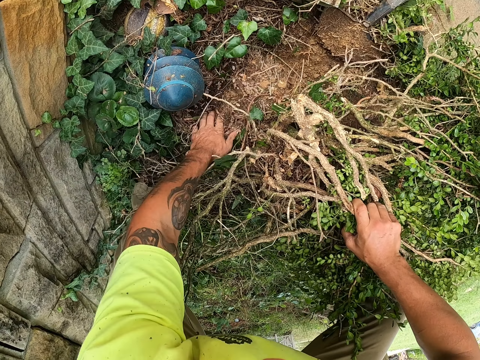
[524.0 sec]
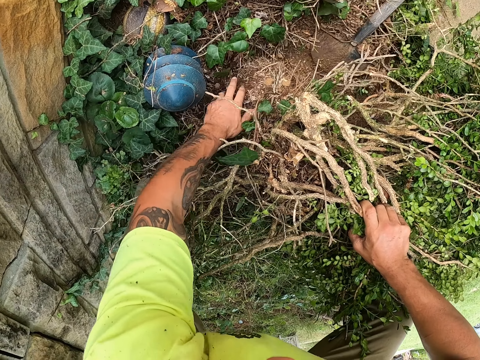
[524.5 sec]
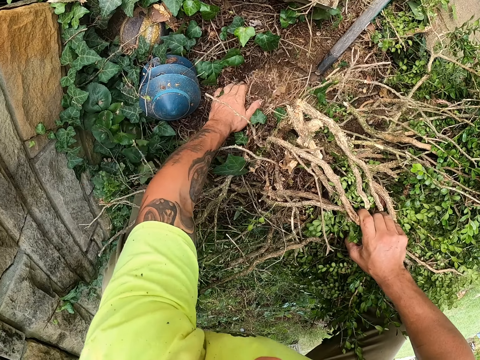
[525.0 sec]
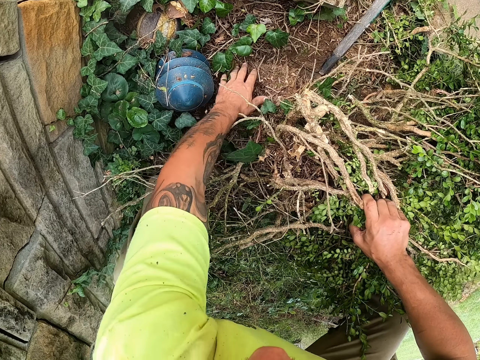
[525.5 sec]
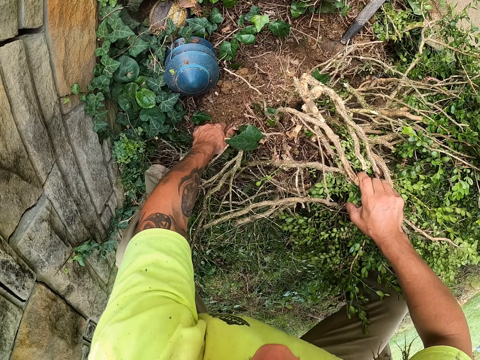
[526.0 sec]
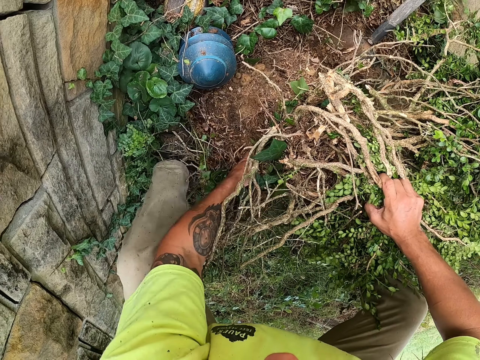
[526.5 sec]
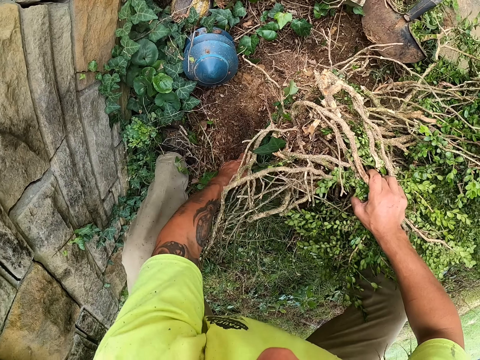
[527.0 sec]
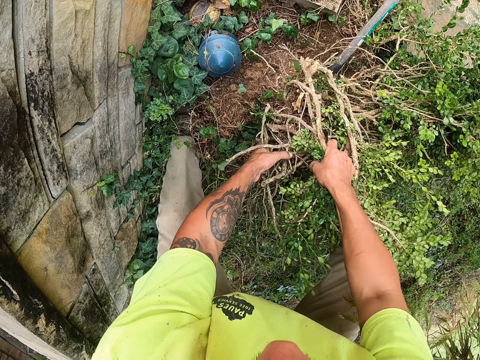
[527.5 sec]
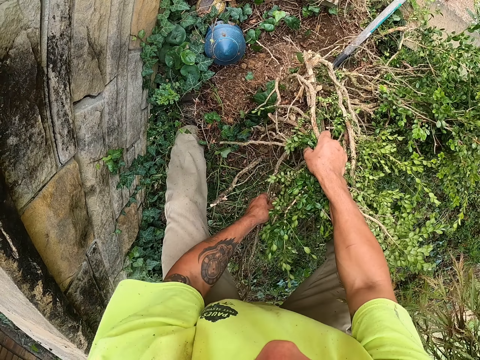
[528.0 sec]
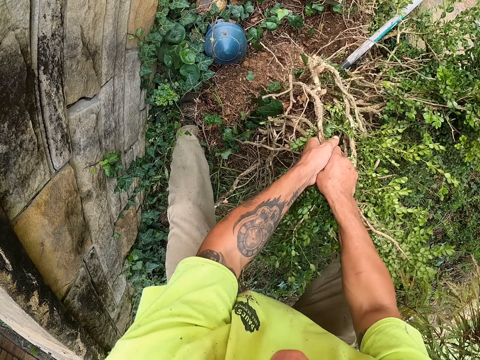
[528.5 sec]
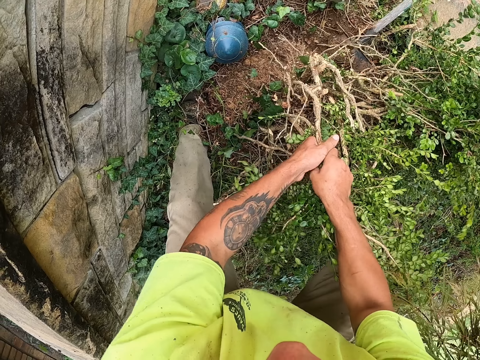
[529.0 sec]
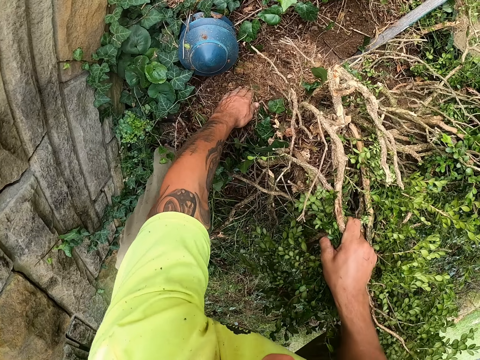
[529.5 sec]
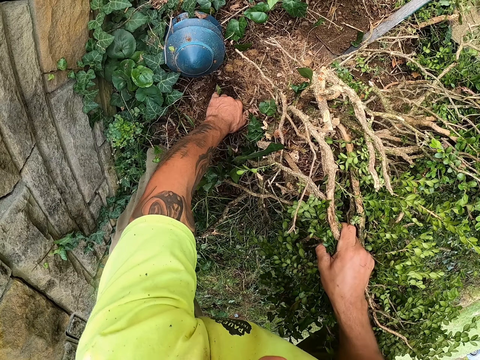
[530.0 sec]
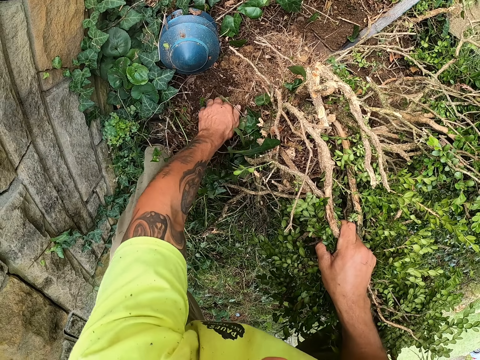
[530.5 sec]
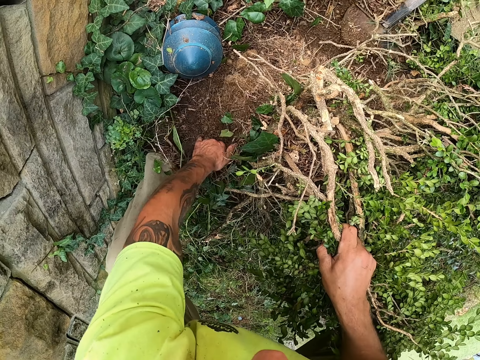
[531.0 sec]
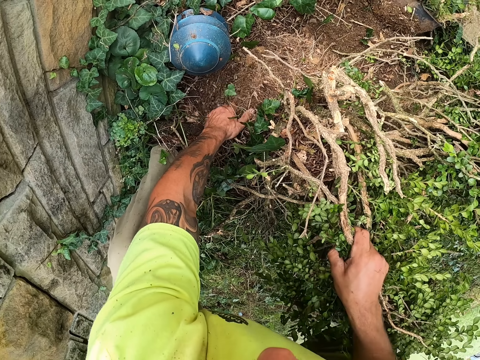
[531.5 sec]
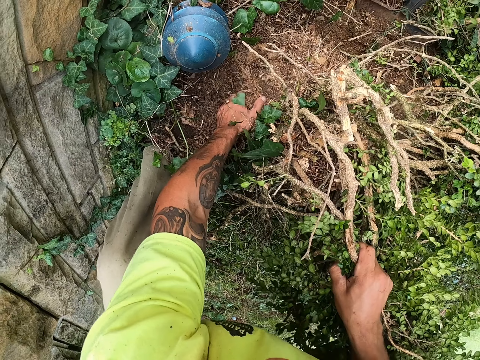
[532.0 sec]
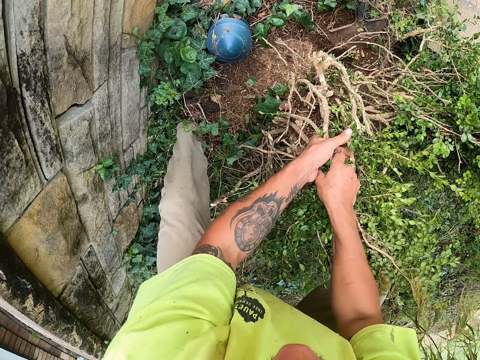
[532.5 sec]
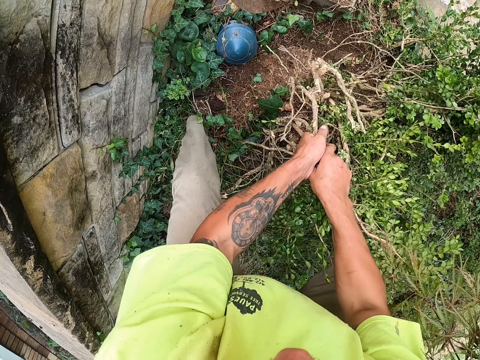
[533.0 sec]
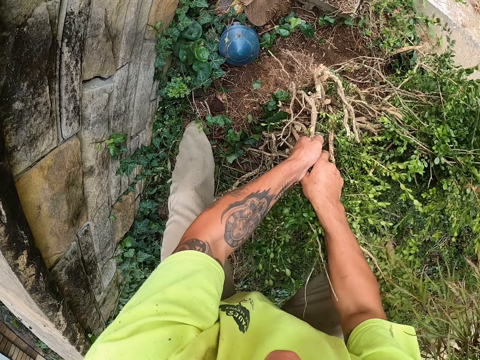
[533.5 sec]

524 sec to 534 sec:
The camera wearer scrapes weed on the ground with his left hand. He pulls branches of the plant from the ground with both hands. He scrapes the weed on the ground with his left hand. He pulls branches of the plant from the ground with both hands.

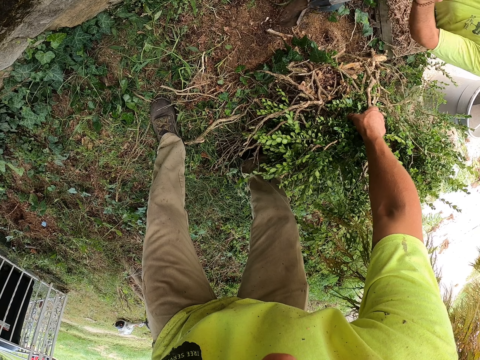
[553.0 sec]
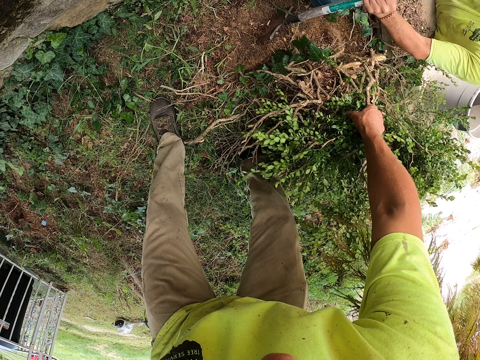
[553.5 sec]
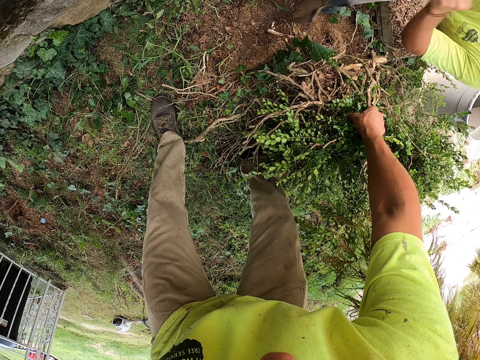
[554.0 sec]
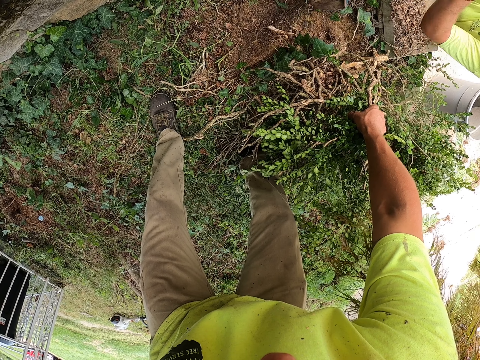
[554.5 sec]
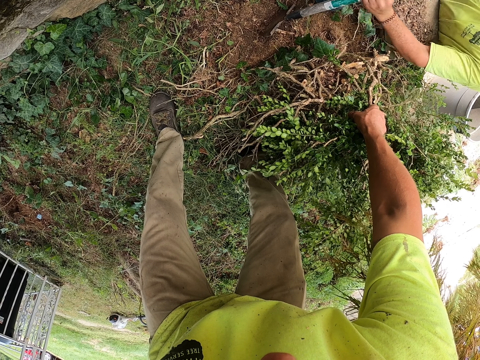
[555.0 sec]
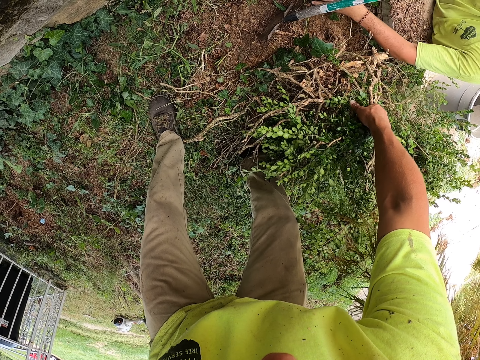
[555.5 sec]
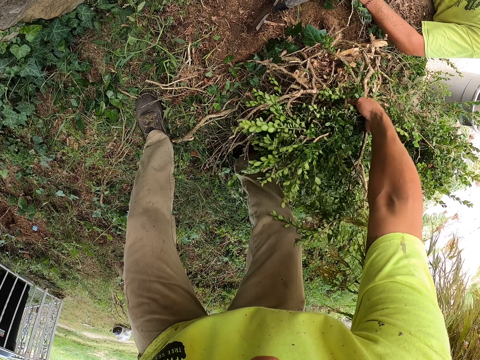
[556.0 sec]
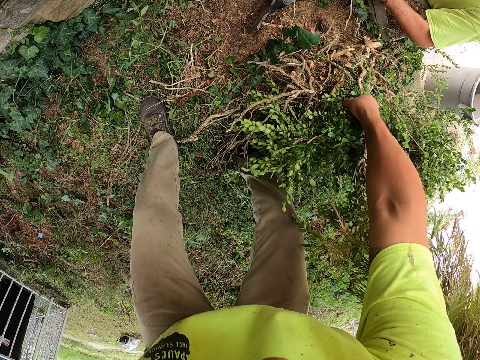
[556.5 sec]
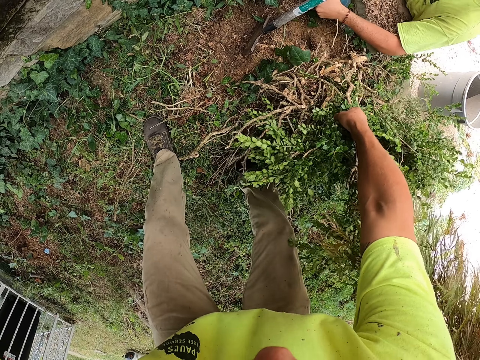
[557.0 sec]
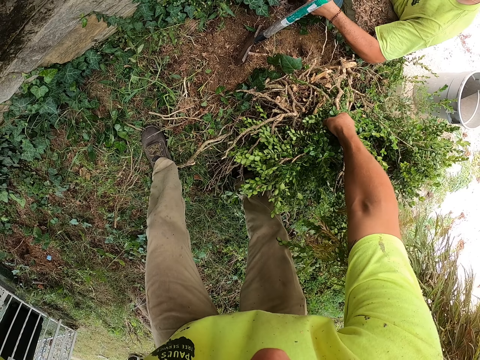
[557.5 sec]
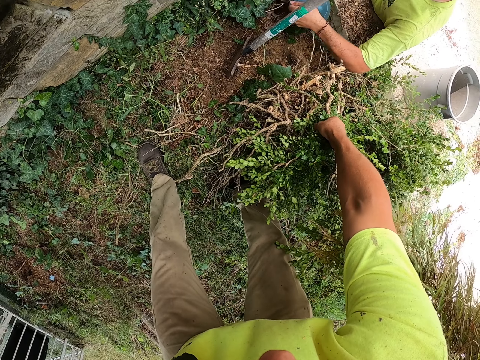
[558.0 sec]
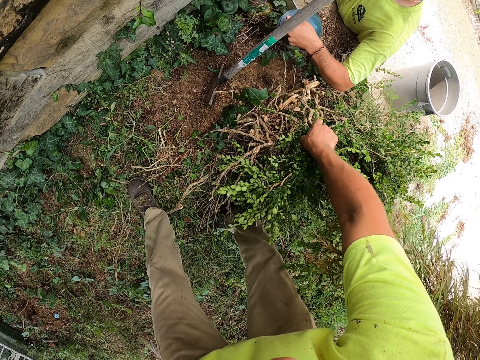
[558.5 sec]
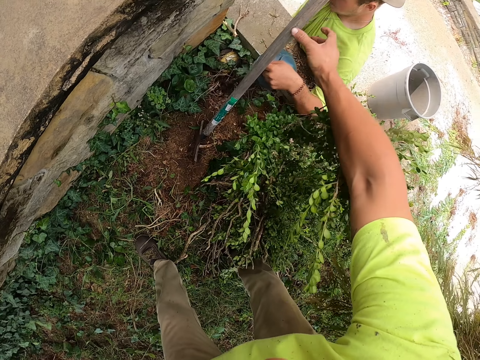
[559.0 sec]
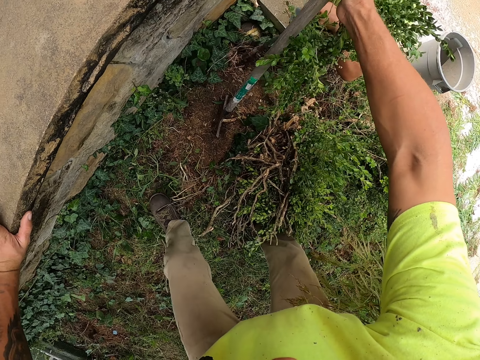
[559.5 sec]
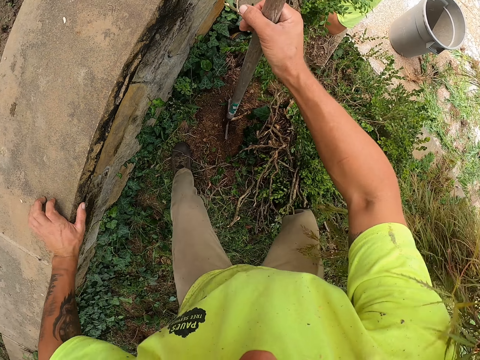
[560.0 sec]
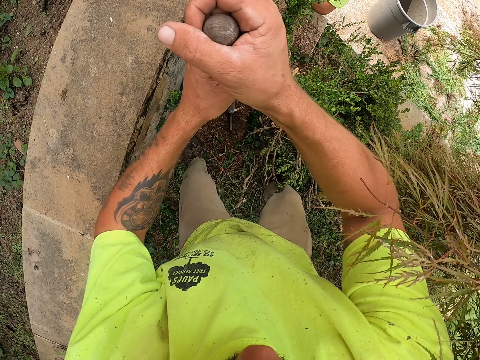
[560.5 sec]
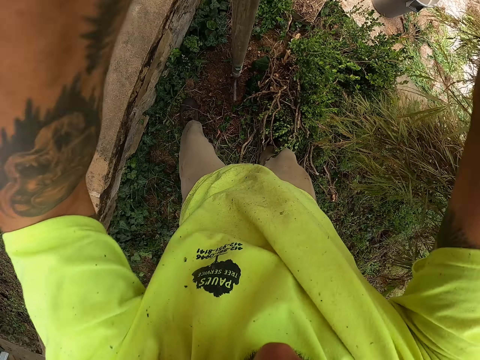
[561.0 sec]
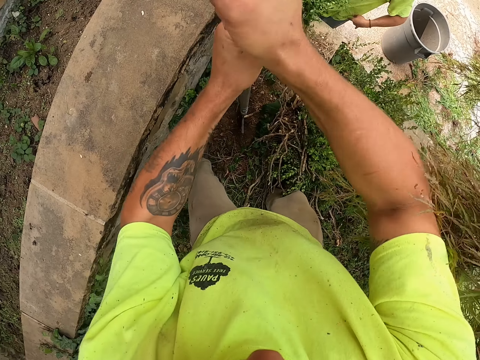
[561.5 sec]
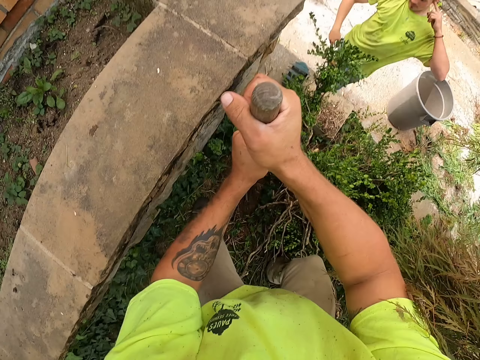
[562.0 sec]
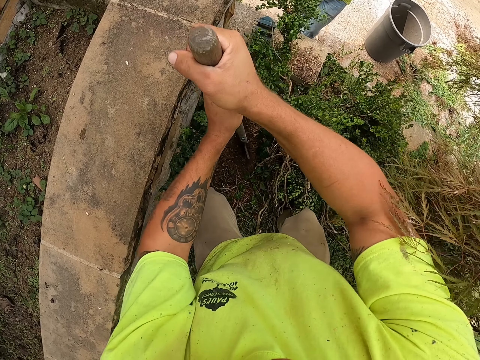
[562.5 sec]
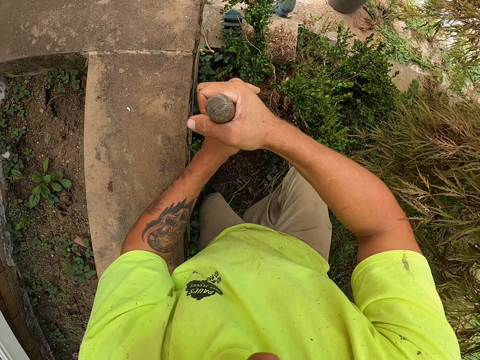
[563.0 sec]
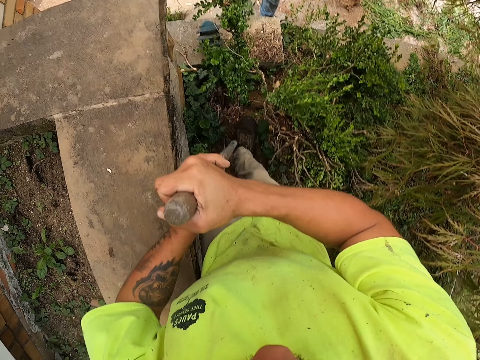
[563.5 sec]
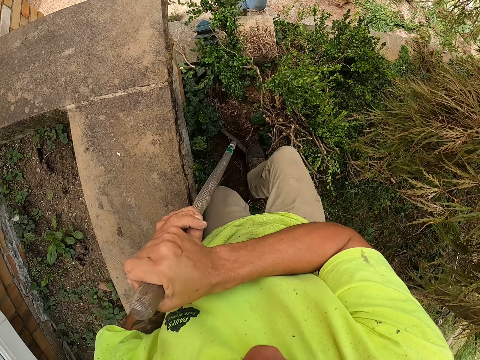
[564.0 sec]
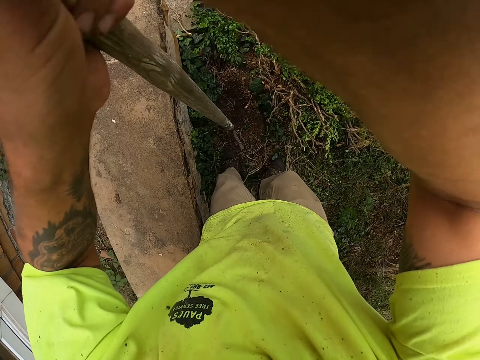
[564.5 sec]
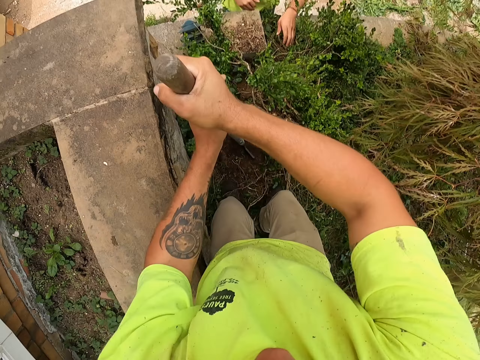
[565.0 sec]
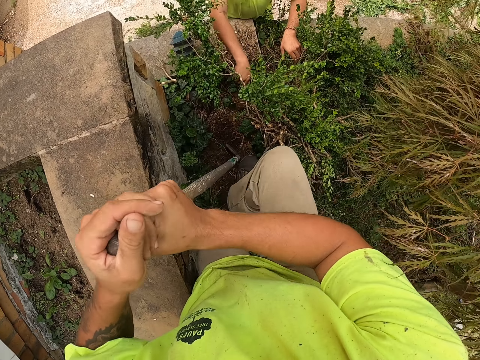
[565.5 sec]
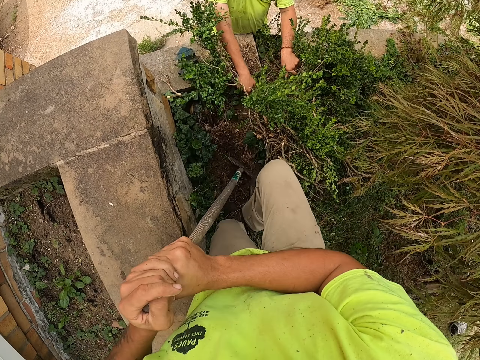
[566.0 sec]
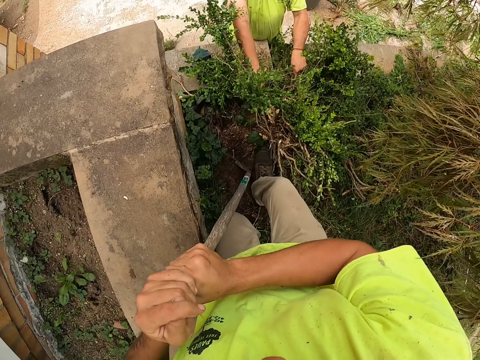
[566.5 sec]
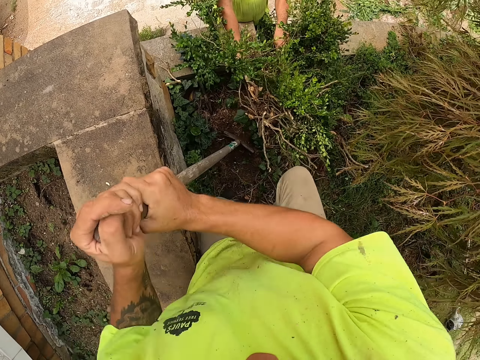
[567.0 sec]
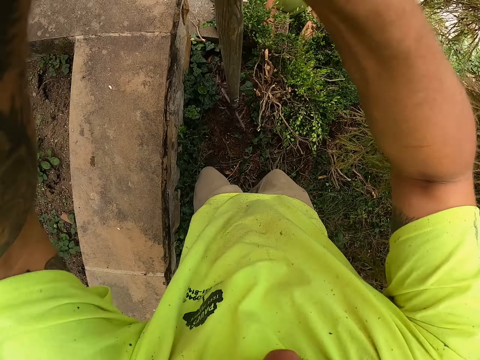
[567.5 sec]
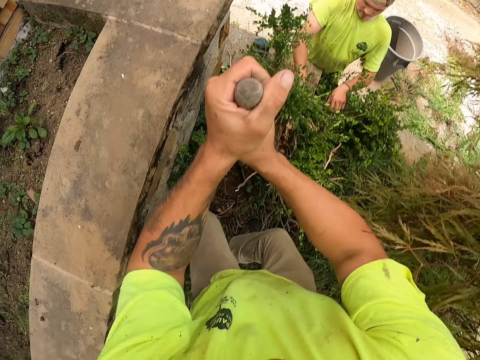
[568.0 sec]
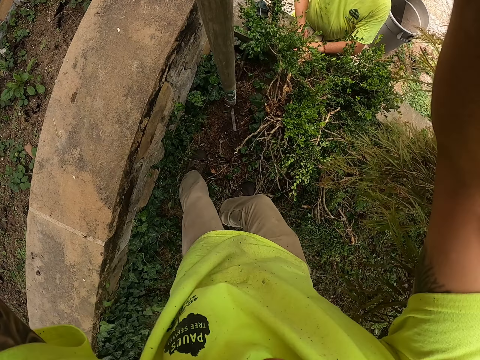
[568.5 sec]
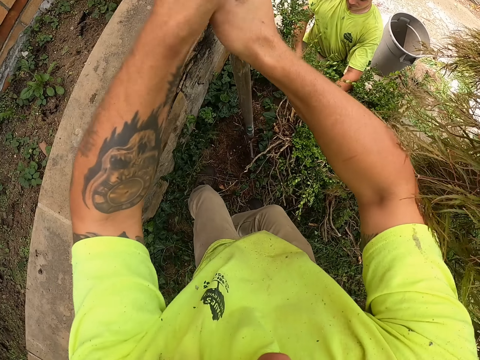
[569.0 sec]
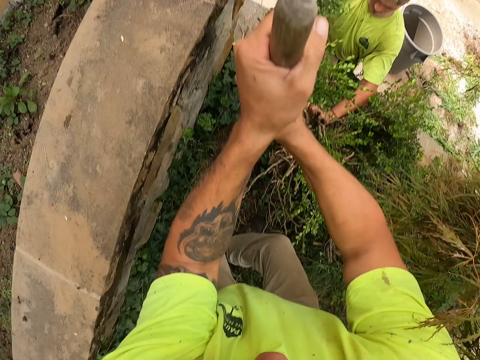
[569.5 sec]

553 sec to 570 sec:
The man drops the spade on the ground with both hands. He pulls a rubber from the ground with his left hand. The camera wearer picks the spade from the ground with his right hand. He pulls a plant from the ground. He holds the spade with both hands. He digs up the plant from the ground with the spade in both hands. He steps on the spade on the ground with his right leg. He digs up the plant from the ground with the spade in both hands. The man holds the plant on the ground with both hands. The camera wearer steps on the spade on the ground with his right leg. He digs up the plant from the ground with the spade in both hands.
